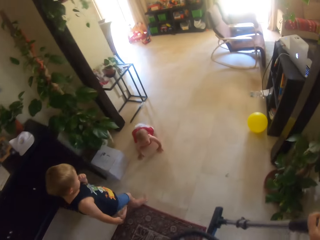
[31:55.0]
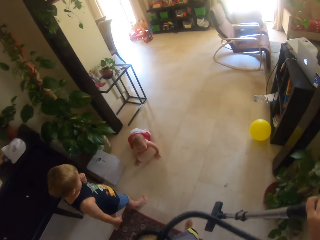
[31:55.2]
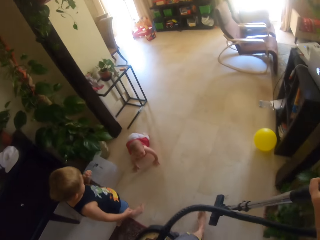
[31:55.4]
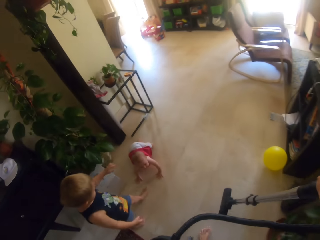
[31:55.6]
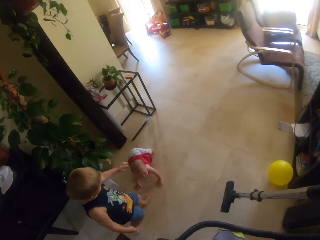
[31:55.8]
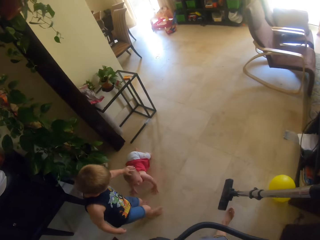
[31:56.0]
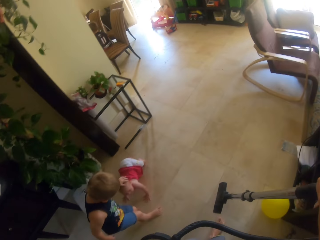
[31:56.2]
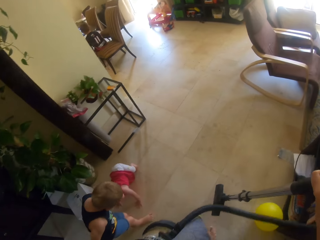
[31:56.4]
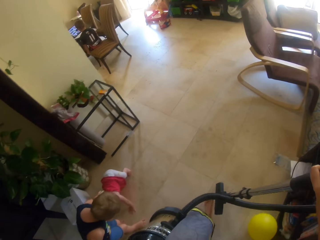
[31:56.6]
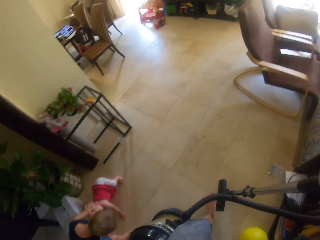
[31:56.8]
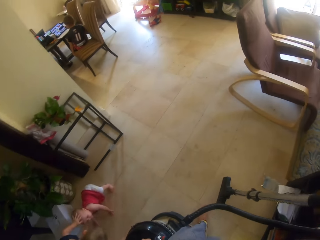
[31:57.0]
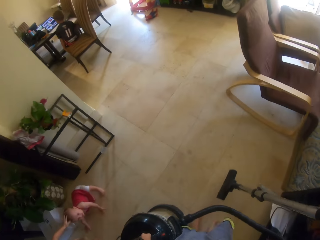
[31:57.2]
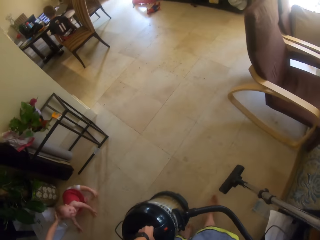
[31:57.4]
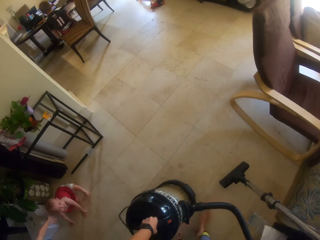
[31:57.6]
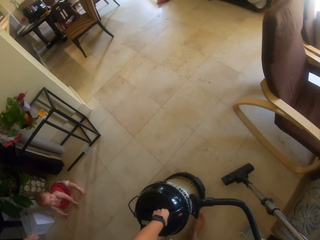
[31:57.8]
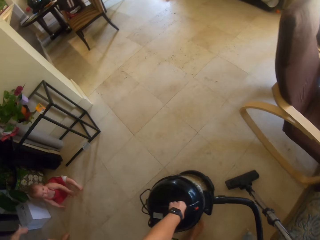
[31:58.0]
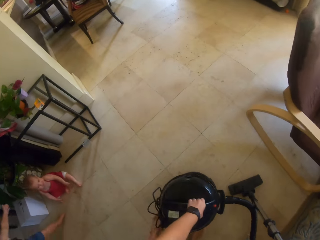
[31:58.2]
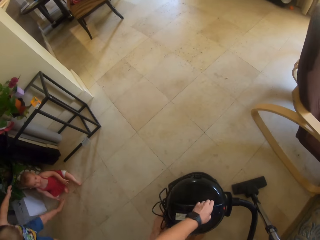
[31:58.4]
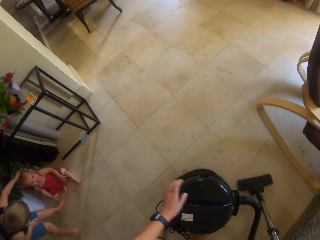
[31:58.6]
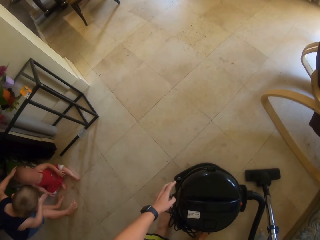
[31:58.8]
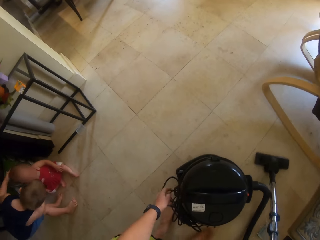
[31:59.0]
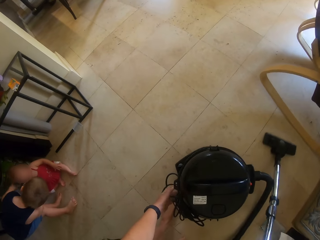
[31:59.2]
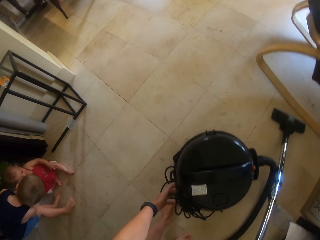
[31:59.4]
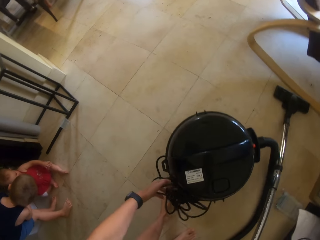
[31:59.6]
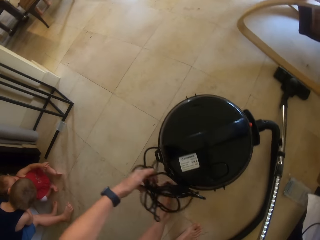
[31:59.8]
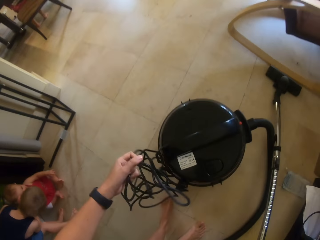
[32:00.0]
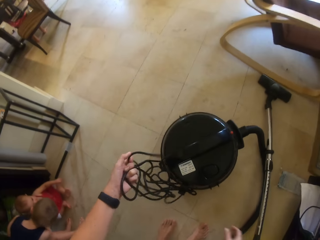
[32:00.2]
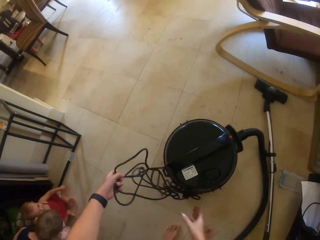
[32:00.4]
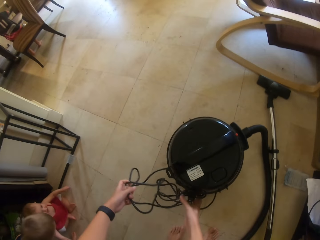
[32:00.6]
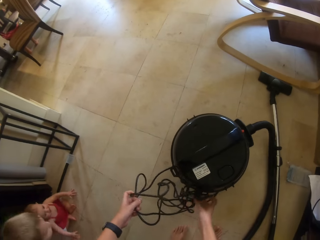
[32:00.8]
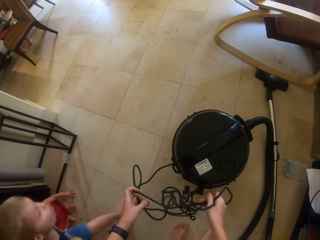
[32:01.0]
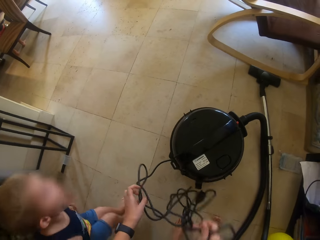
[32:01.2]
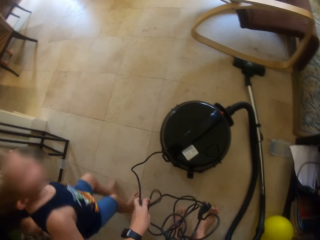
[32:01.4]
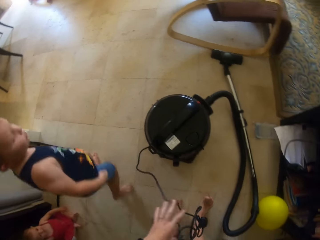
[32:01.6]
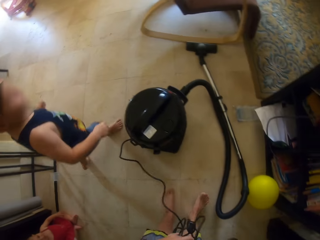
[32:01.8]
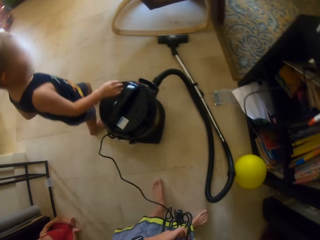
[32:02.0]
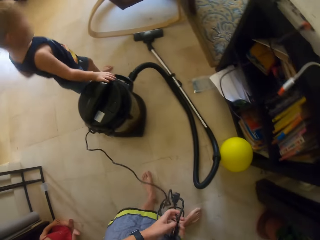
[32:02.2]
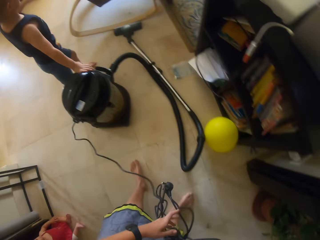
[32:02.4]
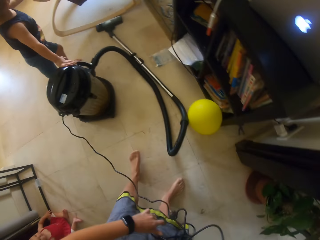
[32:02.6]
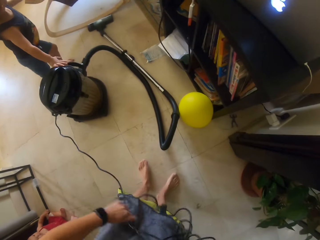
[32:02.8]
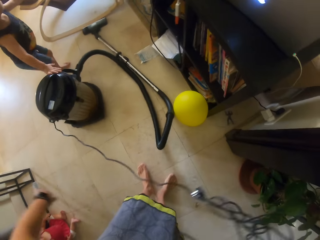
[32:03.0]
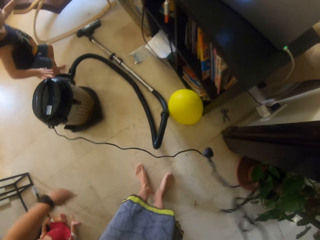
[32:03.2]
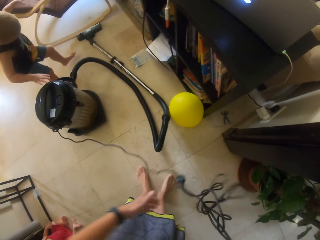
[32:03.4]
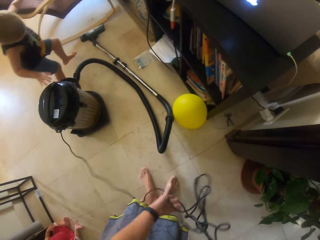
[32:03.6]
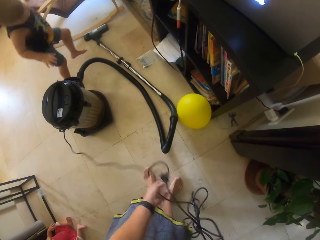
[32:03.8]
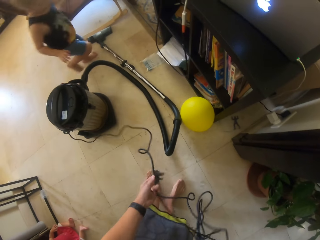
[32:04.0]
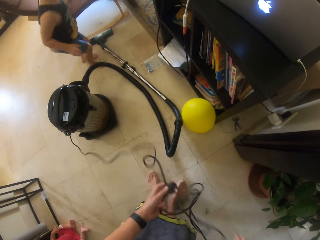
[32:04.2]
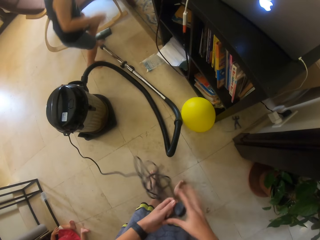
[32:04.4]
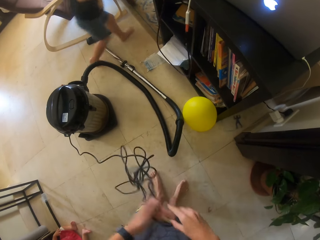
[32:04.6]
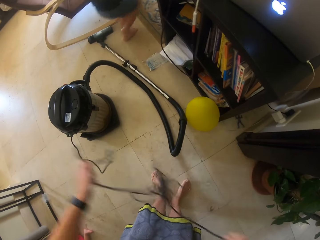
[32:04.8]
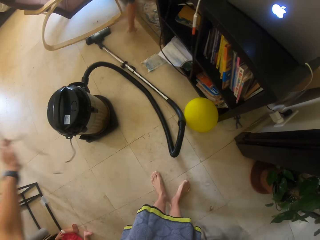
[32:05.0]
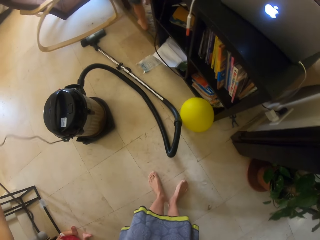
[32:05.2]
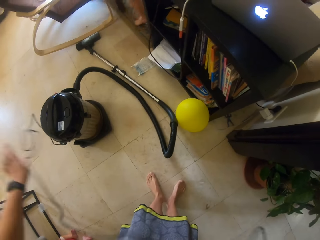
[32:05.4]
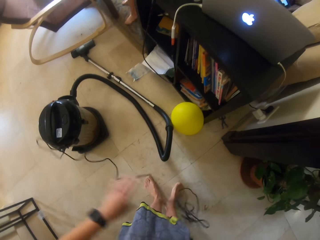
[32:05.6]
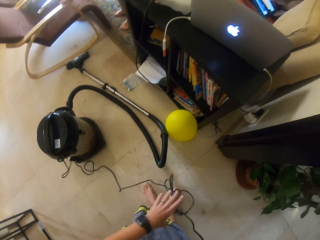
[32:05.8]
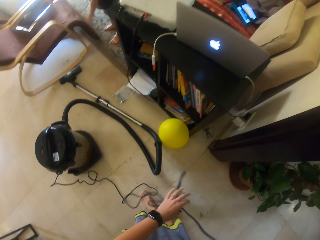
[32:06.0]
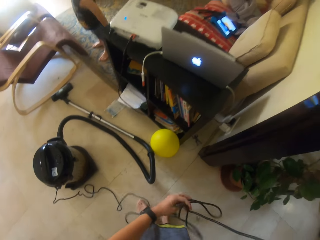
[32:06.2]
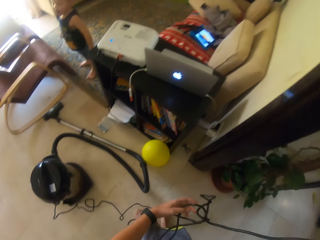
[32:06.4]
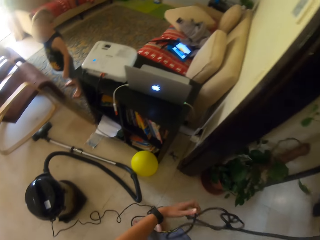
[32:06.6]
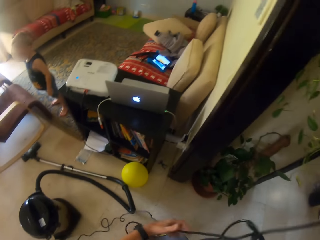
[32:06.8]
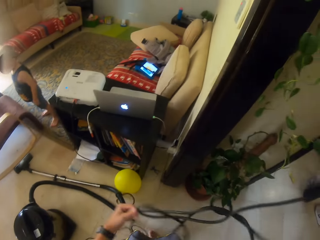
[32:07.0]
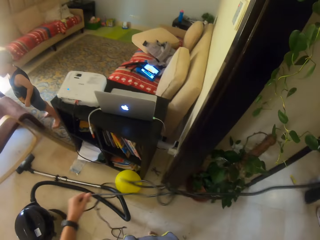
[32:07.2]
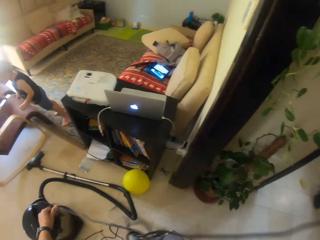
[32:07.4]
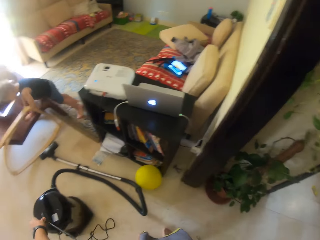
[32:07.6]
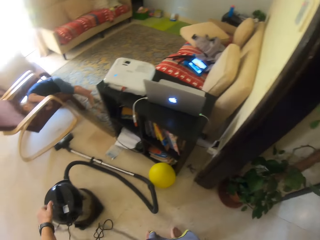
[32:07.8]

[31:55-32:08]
A baby touches the face. The baby touches another baby. The camera wearer puts the vacuum cleaner down. The first baby moves and touches the other baby. The camera wearer unfolds the vacuum cleaner extension. They hold a cable with a hand, put down part of the vacuum cleaner, unfold the vacuum cleaner extension with both hands, and hold the cable with hands. The first baby walks. The camera wearer removes a hand from the vacuum cleaner extension. The first baby touches the vacuum cleaner. The camera wearer straightens the cable. They unfold the vacuum cleaner extension with both hands. The first baby jumps. The camera wearer pulls the vacuum cleaner extension. The first baby pushes a chair. The camera wearer unfolds the vacuum cleaner extension with both hands.

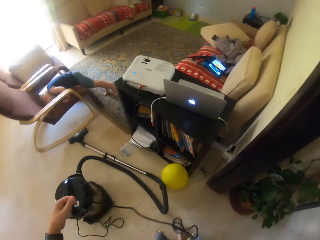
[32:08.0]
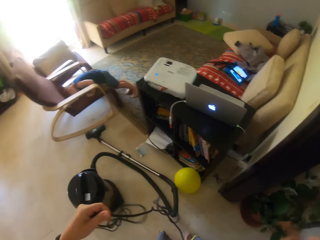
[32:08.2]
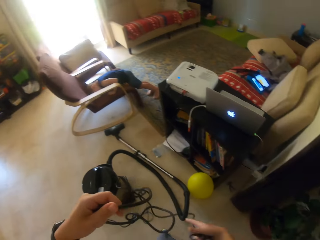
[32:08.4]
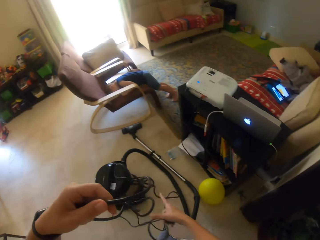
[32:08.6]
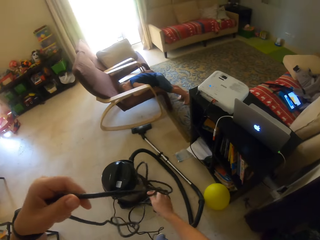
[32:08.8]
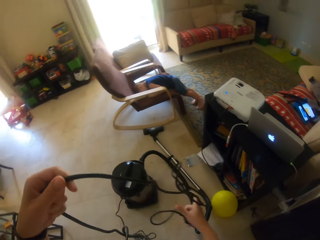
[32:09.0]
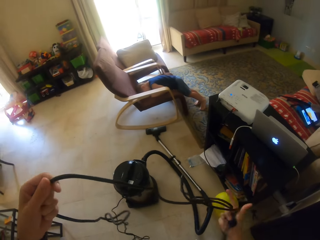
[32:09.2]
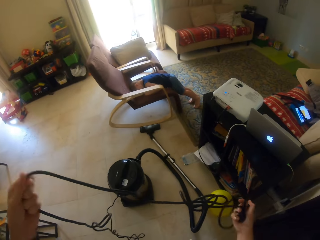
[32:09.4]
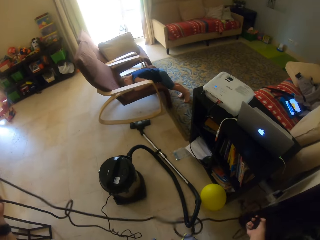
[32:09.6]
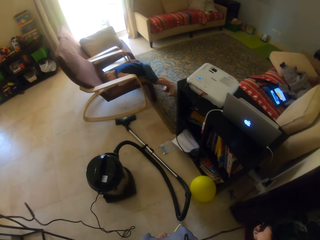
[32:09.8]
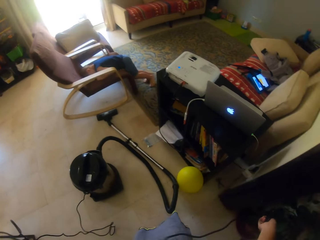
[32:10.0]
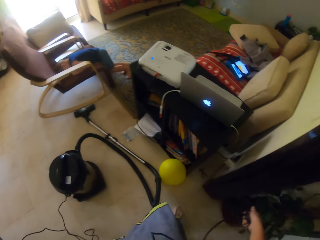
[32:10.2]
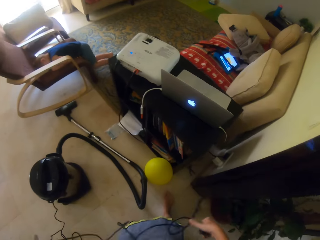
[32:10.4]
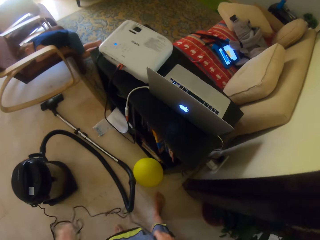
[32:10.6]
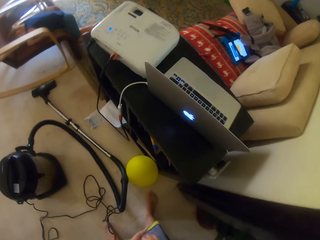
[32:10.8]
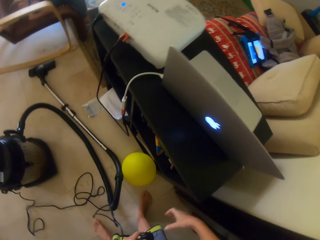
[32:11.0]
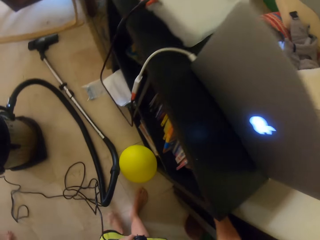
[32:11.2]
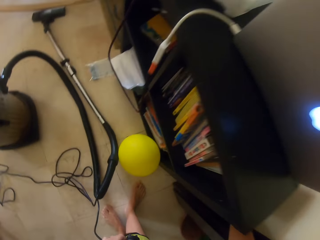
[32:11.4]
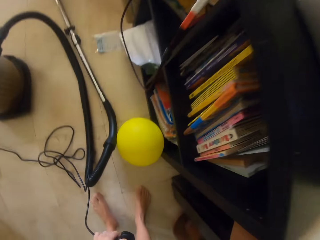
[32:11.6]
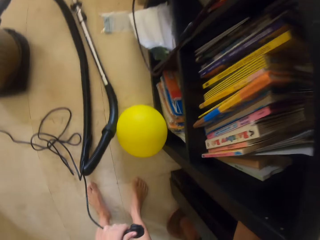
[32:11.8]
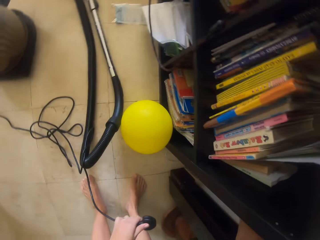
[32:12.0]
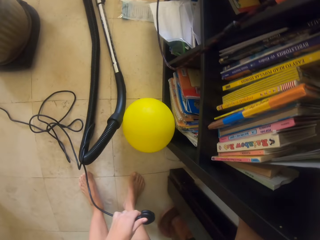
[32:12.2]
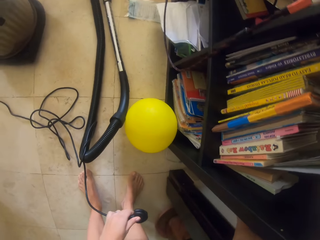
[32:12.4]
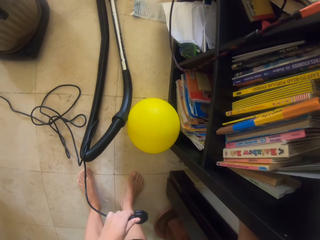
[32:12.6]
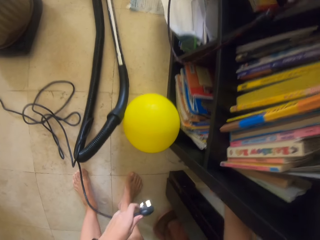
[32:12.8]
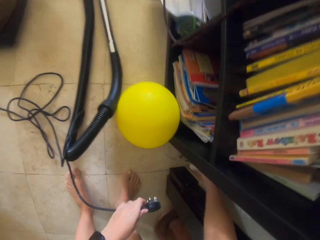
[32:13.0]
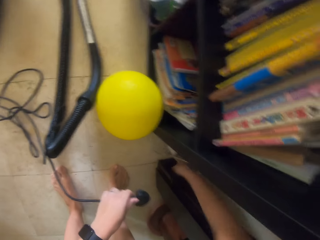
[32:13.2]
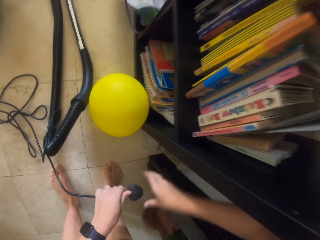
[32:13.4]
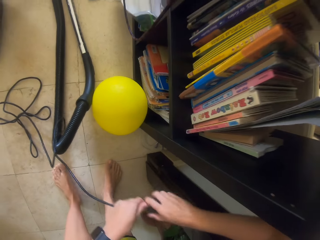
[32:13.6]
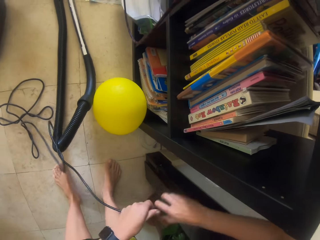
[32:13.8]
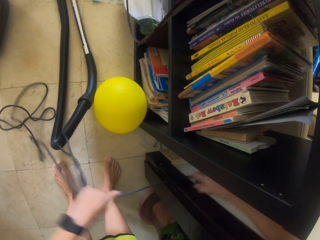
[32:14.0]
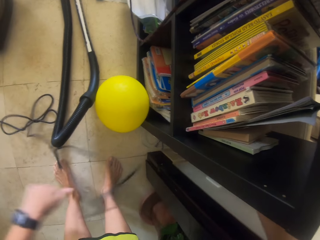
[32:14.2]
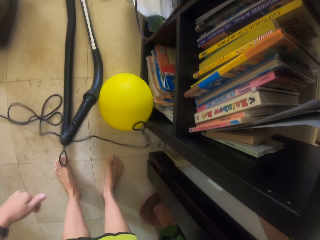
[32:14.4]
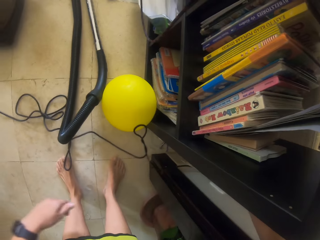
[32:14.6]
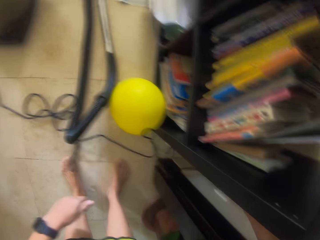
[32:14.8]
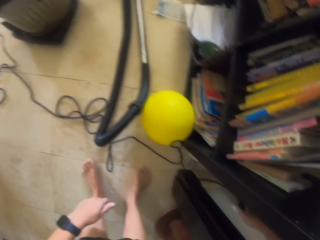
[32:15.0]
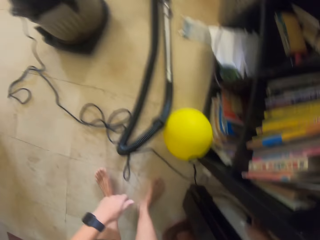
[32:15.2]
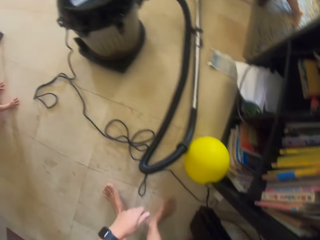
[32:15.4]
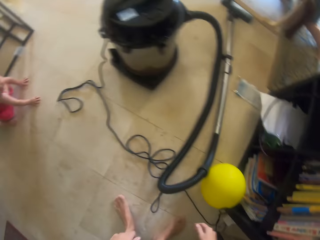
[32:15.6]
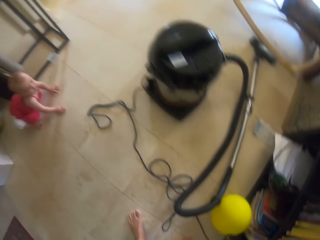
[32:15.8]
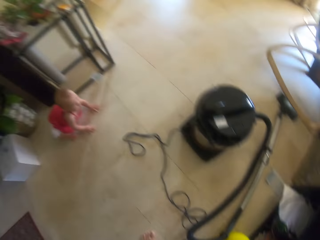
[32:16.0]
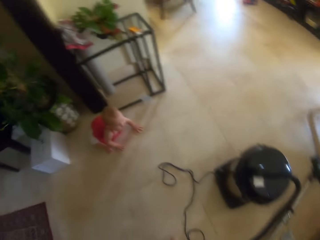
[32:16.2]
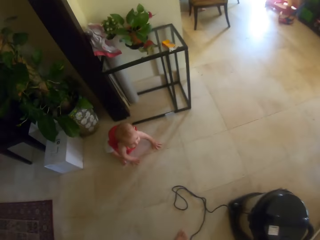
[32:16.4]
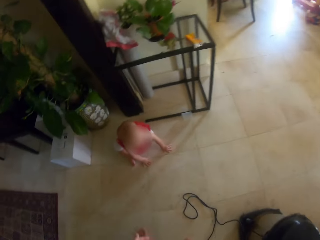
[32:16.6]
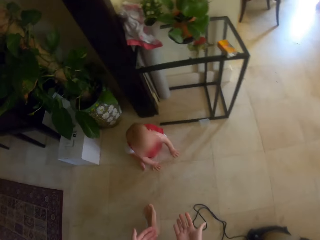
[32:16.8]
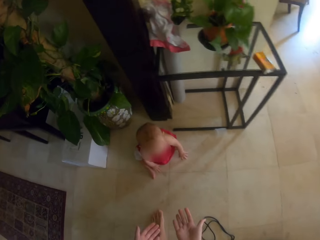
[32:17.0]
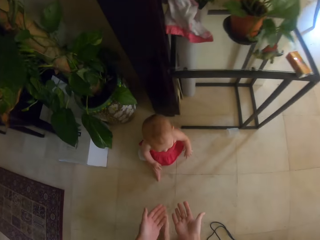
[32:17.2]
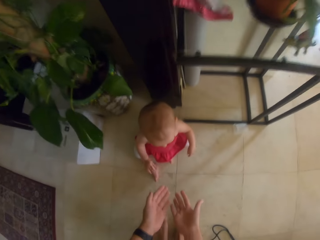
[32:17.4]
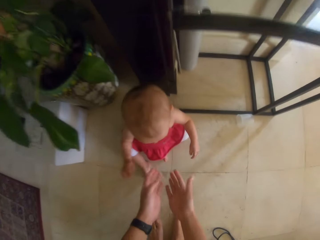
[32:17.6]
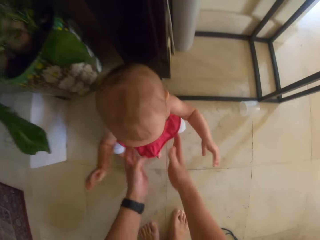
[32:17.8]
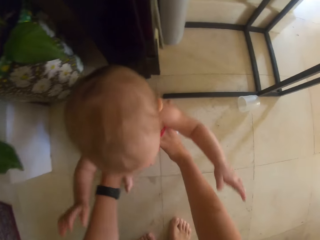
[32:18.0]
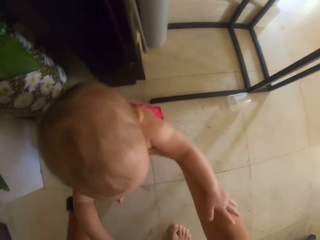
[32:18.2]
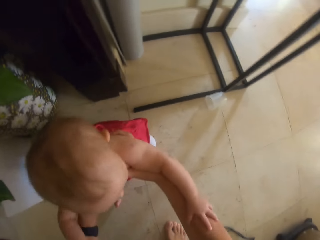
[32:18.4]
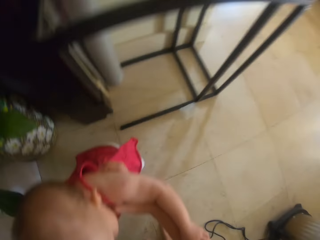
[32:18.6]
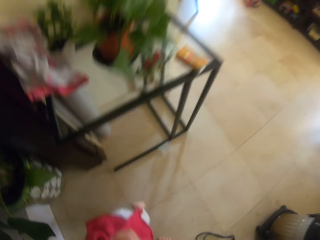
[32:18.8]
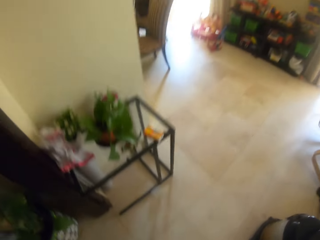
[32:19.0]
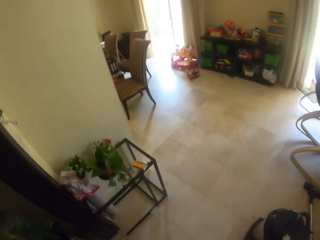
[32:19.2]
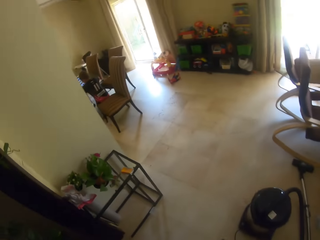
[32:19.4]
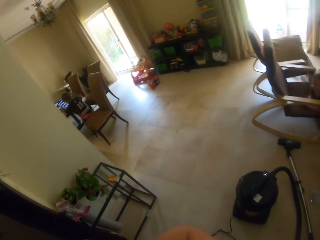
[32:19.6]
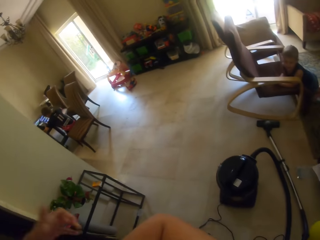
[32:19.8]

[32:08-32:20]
A baby puts the head on a chair. The camera wearer unfolds the vacuum cleaner extension with both hands. They put the vacuum cleaner extension on the left hand. They unplug the extension. They put the vacuum cleaner extension on the right hand. They connect a plug in a socket. They put the vacuum cleaner extension to the socket. They walk towards another baby. They pick up the other baby.
